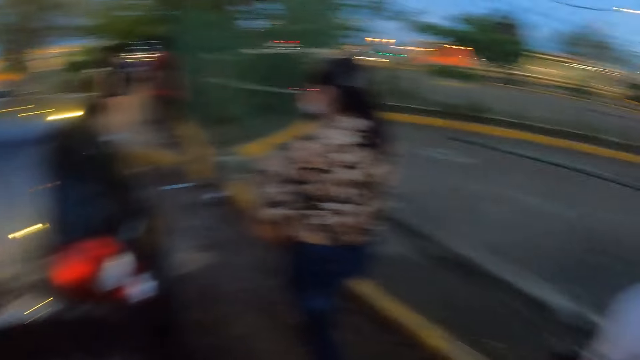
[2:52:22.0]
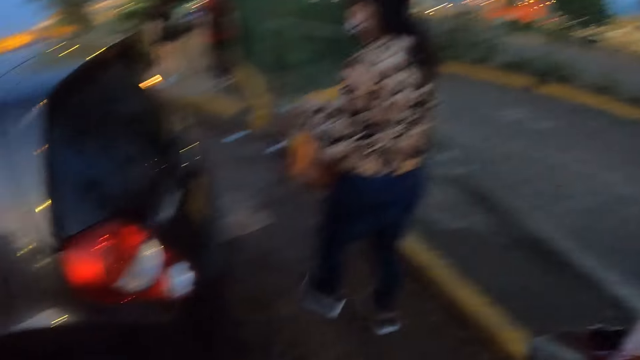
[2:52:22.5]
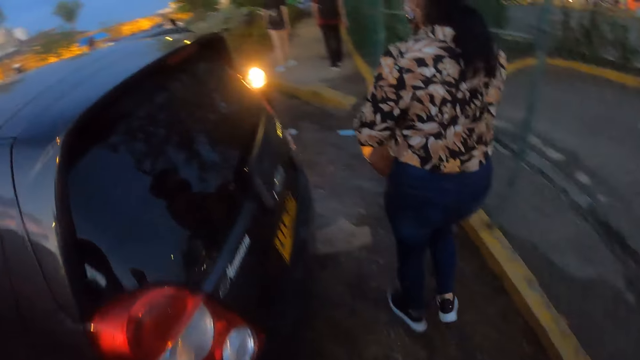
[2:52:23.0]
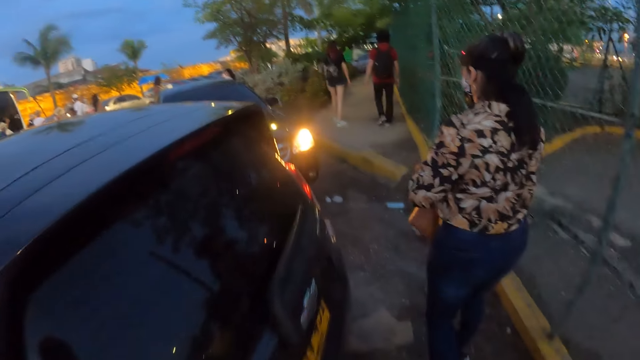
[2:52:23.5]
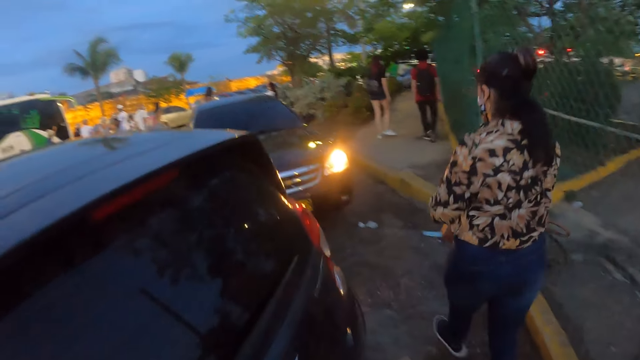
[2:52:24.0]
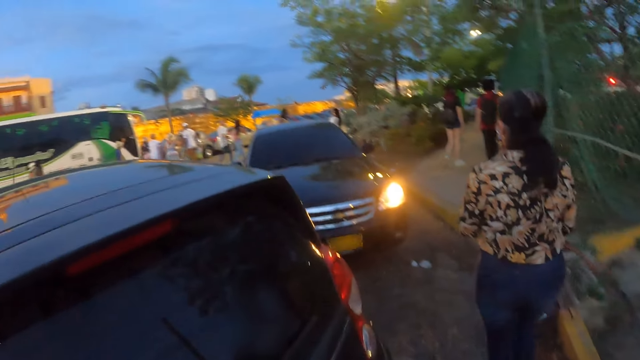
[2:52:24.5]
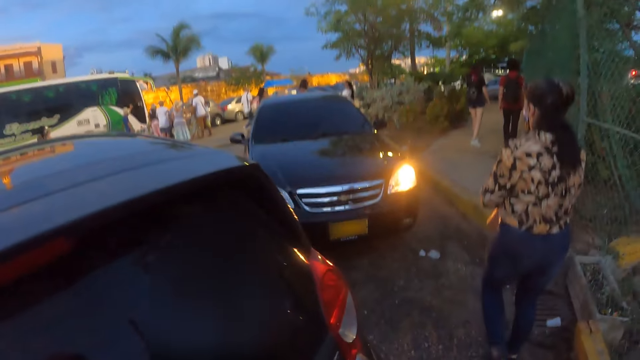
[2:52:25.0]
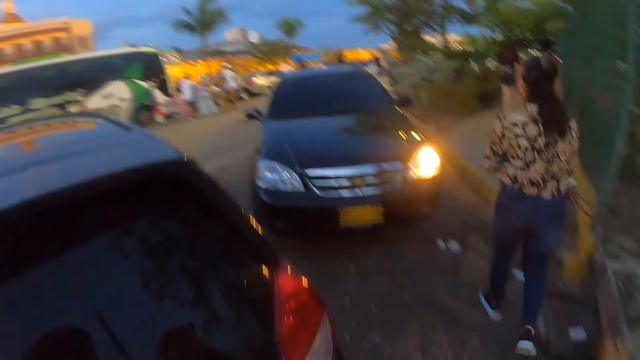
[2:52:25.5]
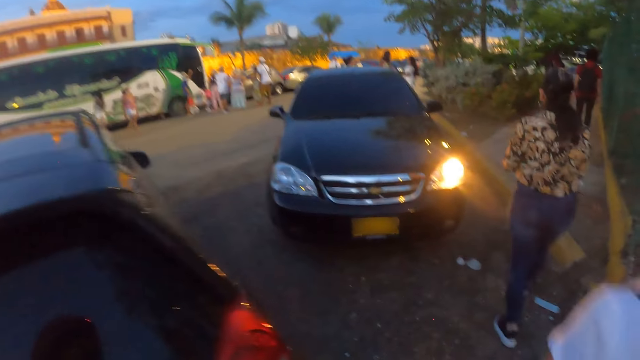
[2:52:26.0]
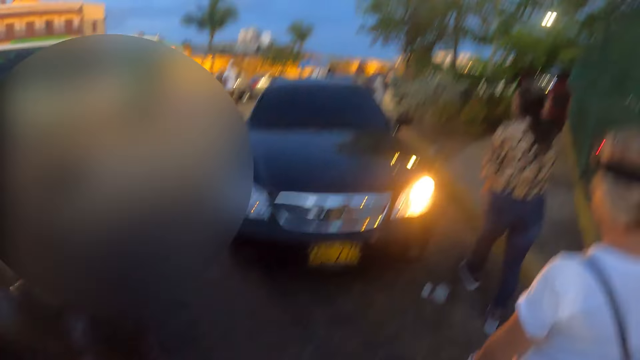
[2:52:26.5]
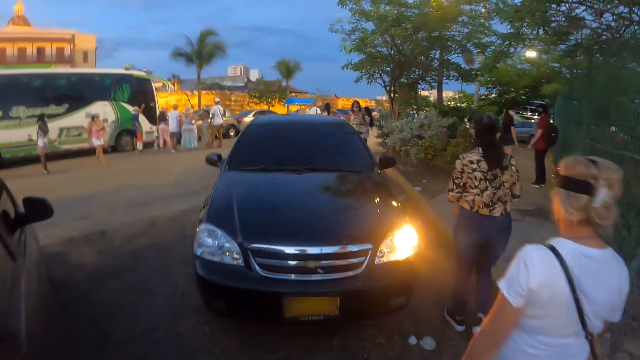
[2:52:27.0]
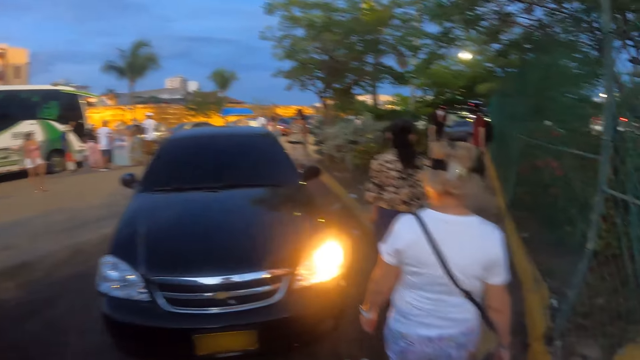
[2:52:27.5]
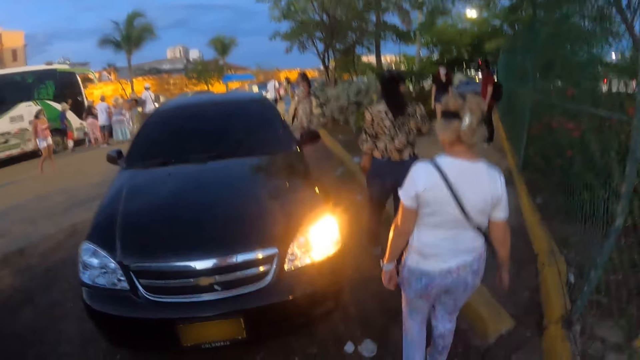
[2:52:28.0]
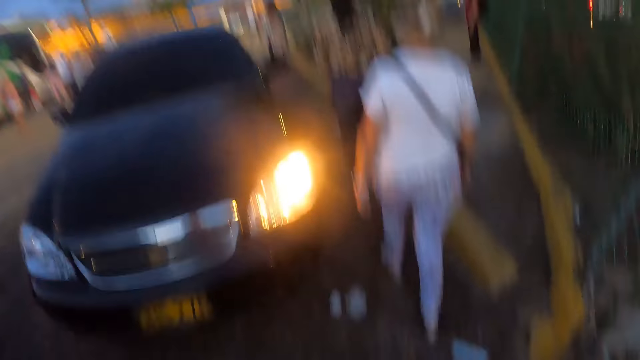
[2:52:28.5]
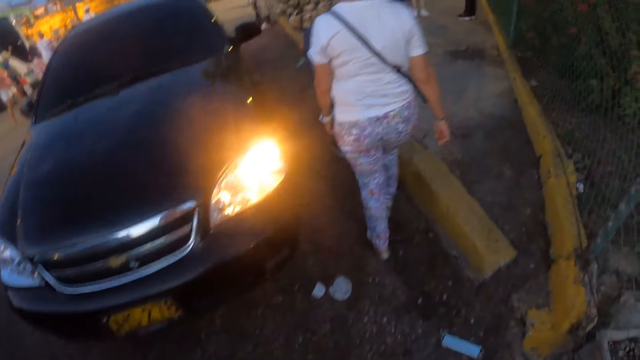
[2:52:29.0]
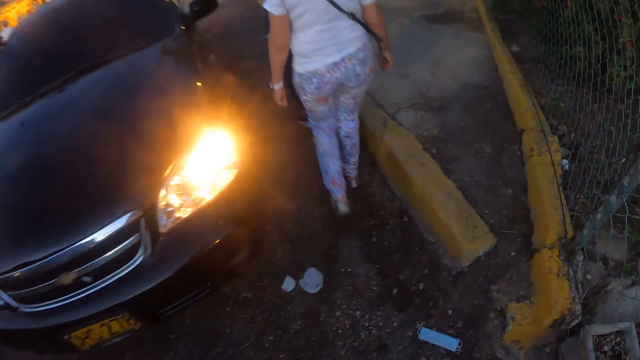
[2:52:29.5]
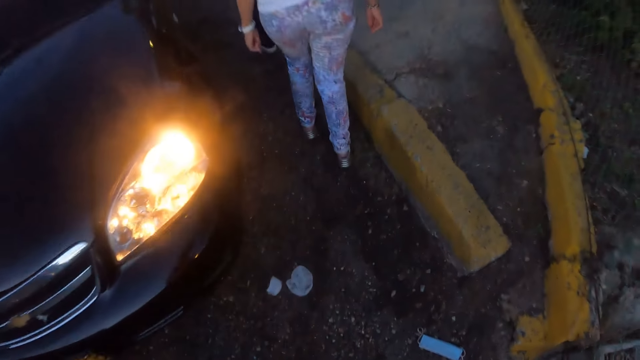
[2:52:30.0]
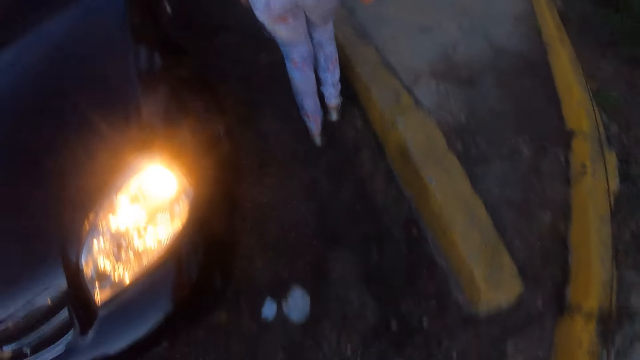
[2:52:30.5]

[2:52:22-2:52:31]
The camera wearer looks around. They walk on the road.

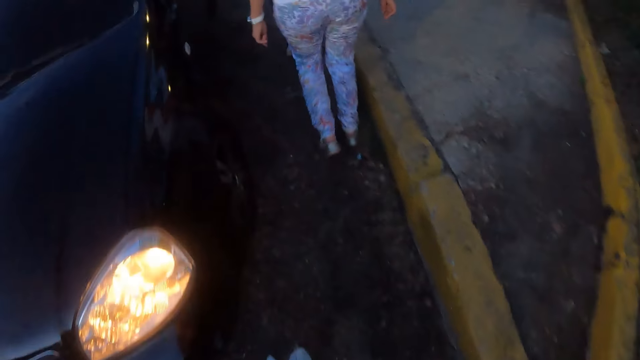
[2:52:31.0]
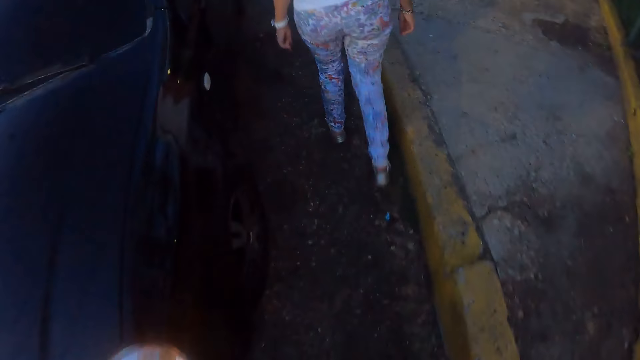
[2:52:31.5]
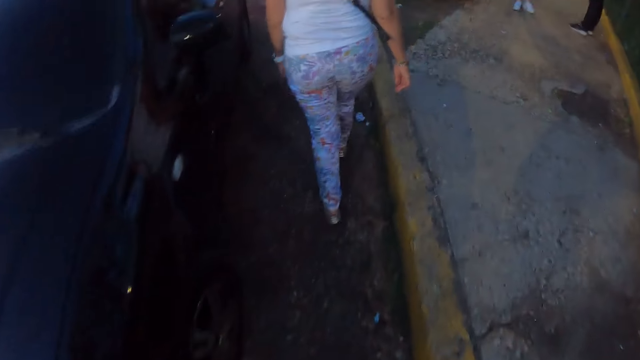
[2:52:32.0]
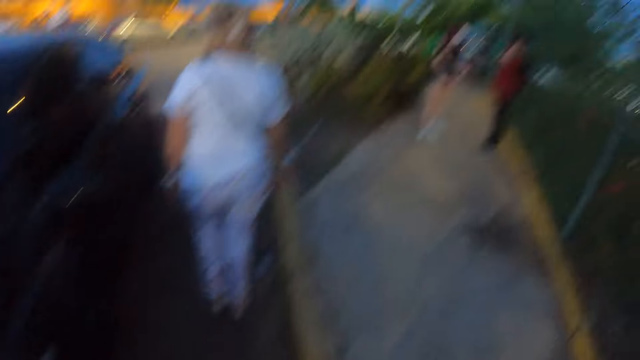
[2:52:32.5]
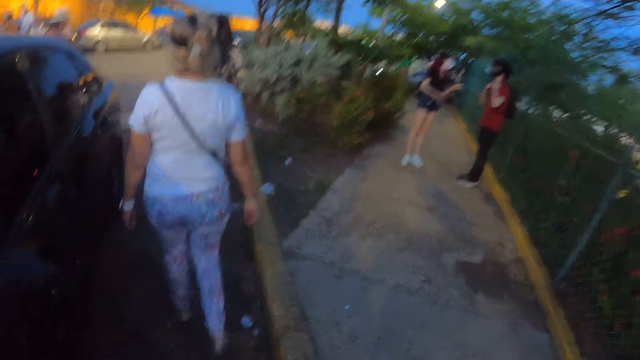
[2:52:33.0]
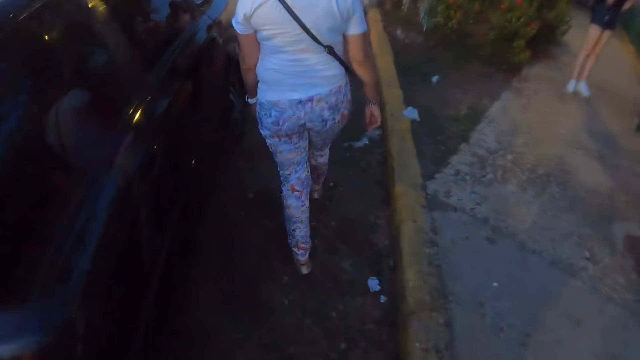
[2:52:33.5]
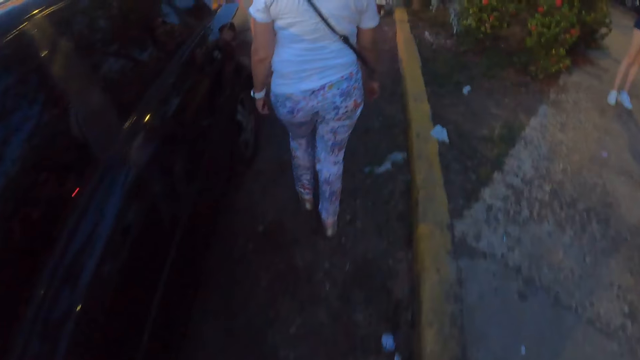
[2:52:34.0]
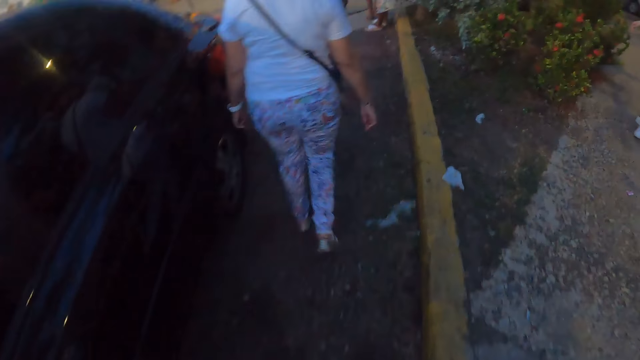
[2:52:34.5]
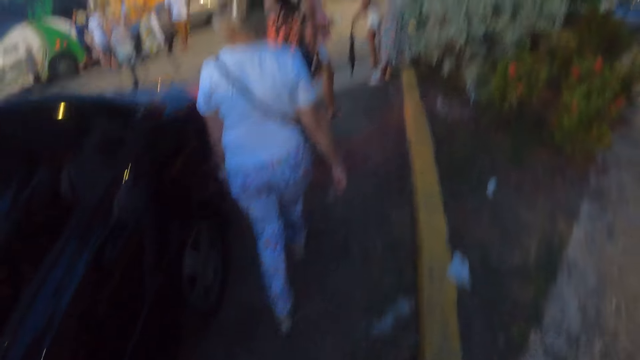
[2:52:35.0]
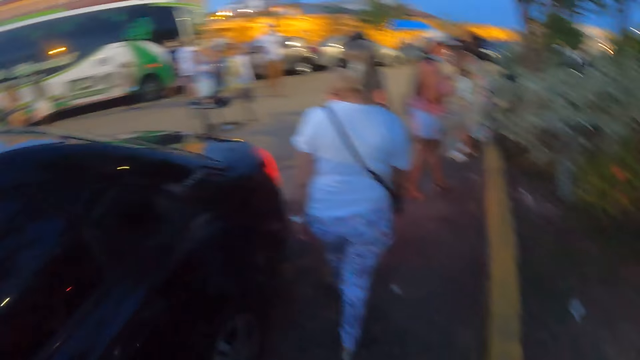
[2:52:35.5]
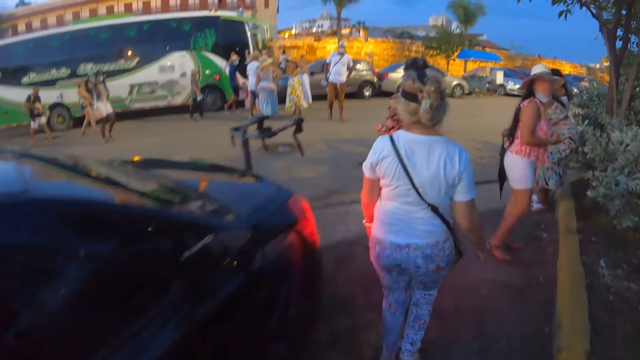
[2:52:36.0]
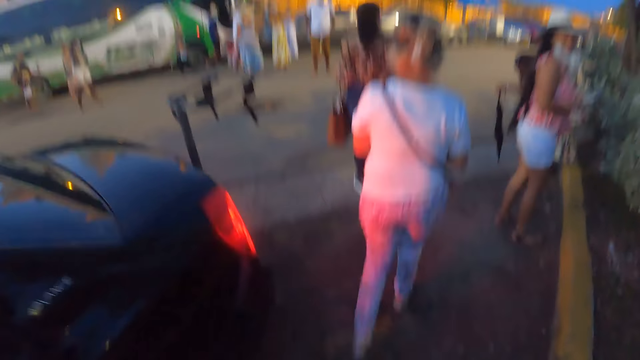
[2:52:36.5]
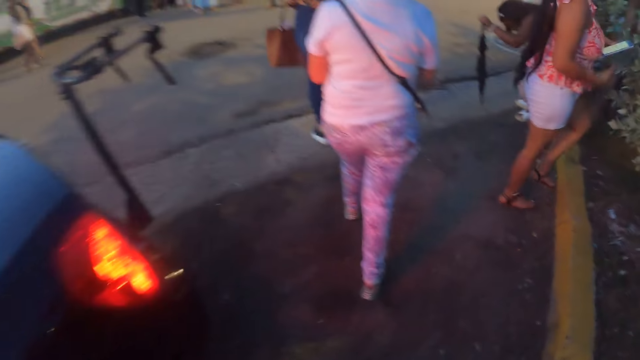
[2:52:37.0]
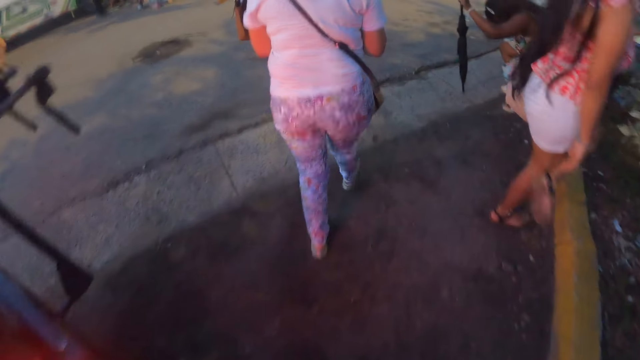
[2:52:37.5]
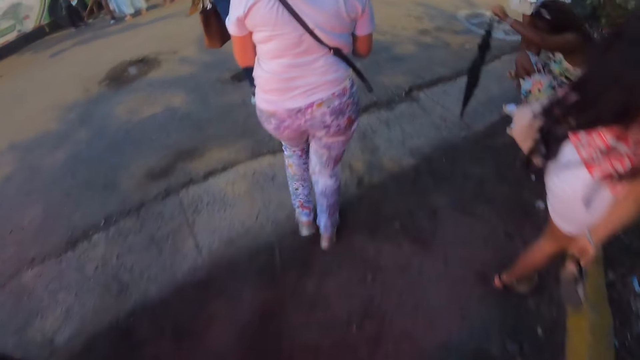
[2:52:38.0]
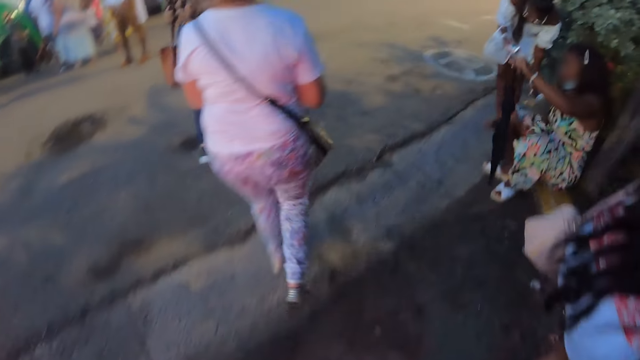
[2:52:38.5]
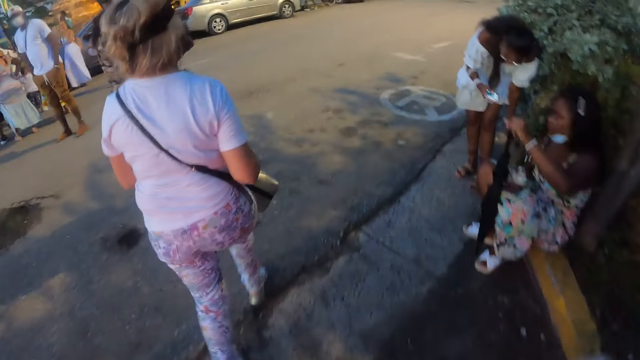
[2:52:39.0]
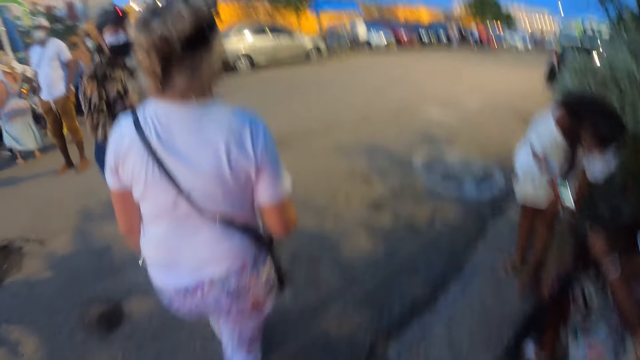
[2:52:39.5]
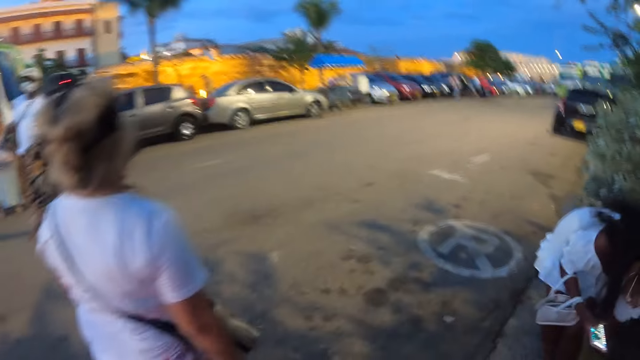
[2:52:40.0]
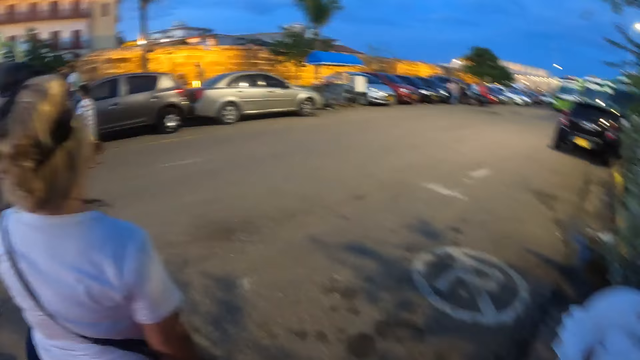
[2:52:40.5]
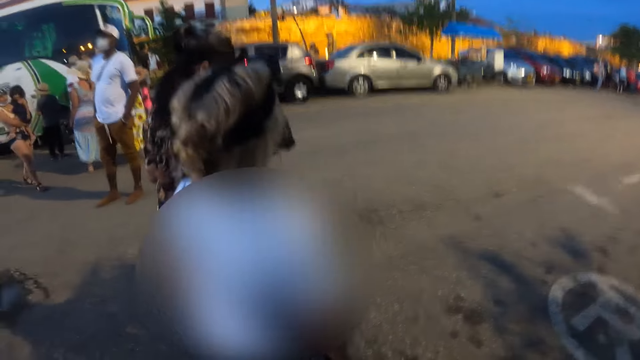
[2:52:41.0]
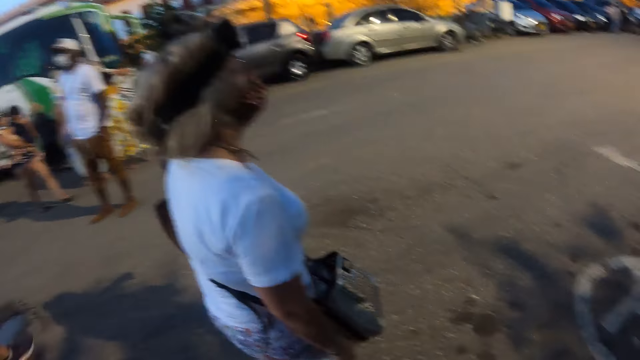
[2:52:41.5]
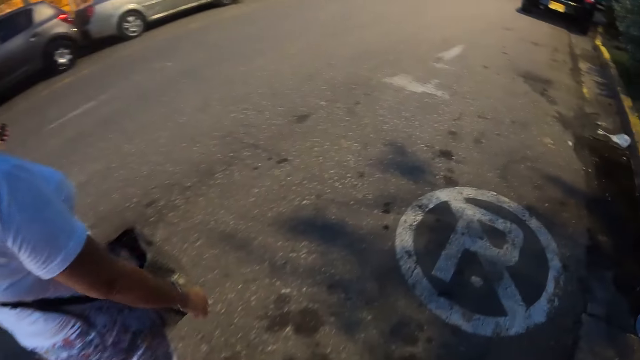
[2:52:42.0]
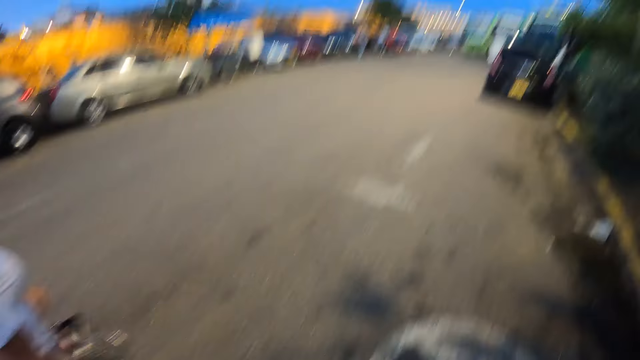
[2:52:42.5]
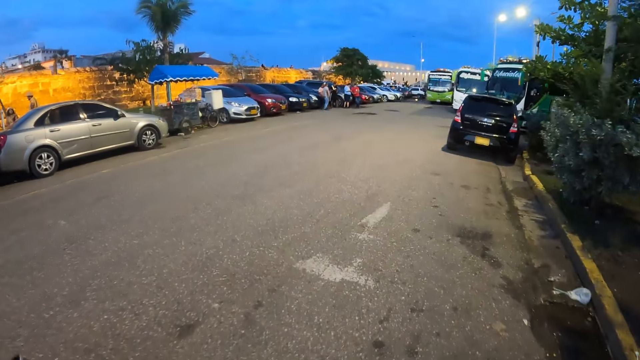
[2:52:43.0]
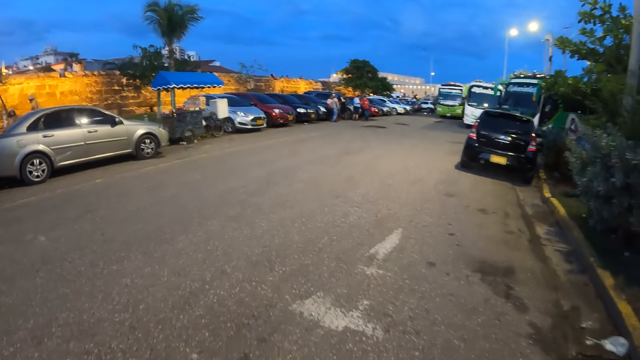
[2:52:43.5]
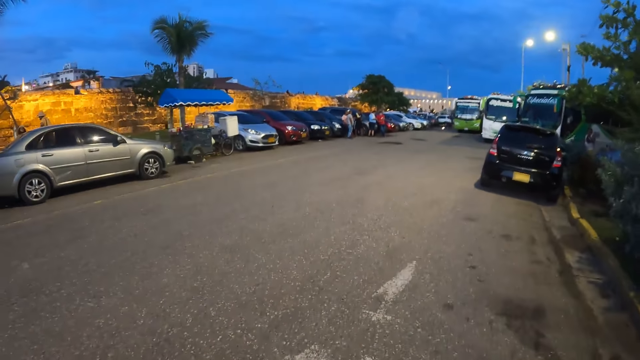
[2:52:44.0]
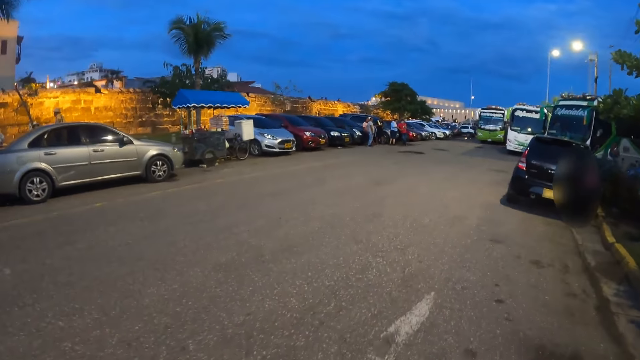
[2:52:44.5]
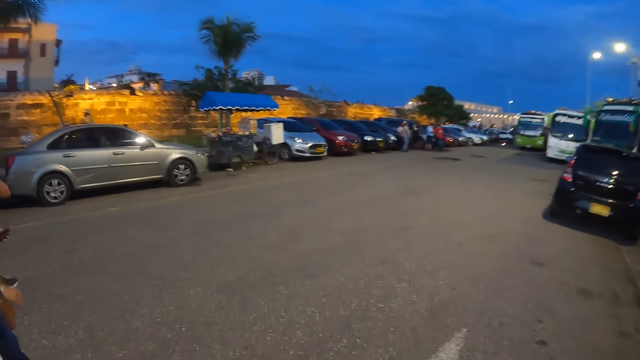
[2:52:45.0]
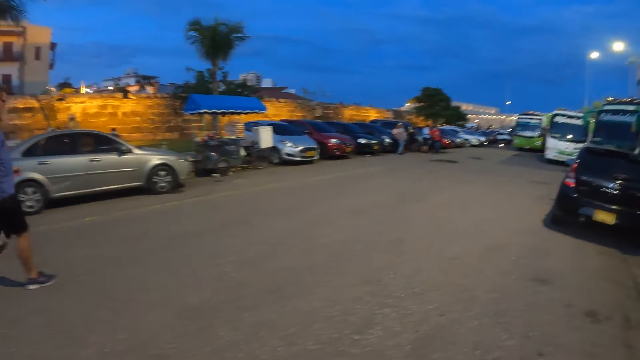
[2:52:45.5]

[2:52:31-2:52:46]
The camera wearer looks around. They walk on the road. They walk on the road again.
